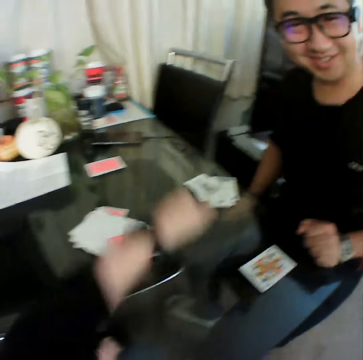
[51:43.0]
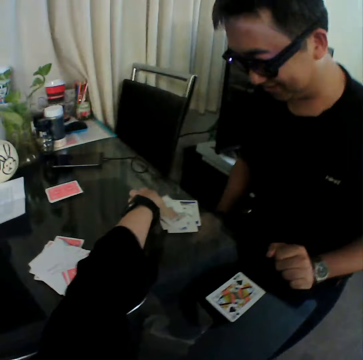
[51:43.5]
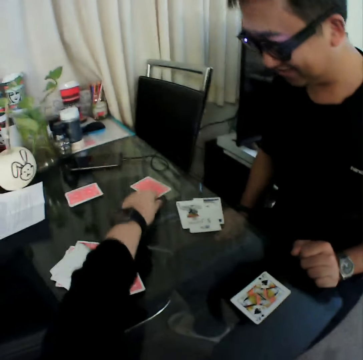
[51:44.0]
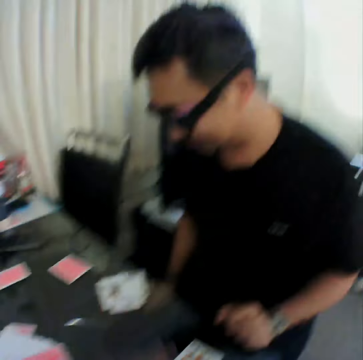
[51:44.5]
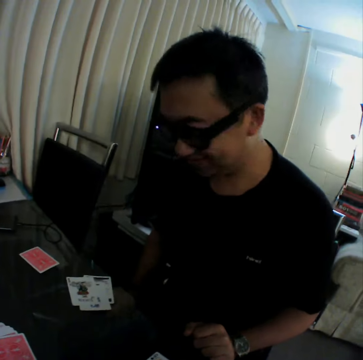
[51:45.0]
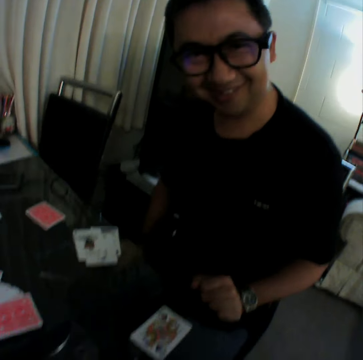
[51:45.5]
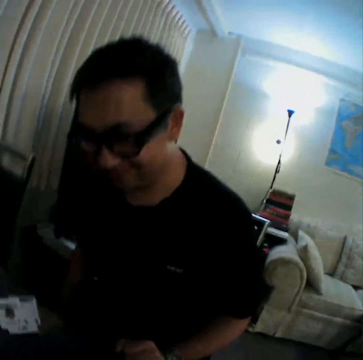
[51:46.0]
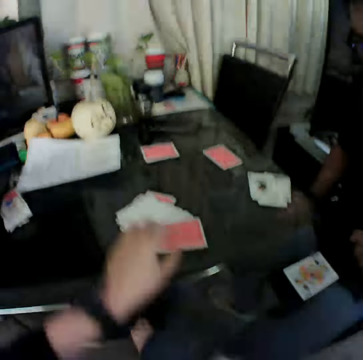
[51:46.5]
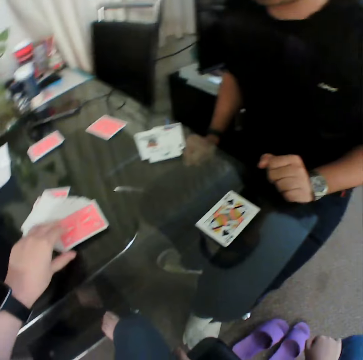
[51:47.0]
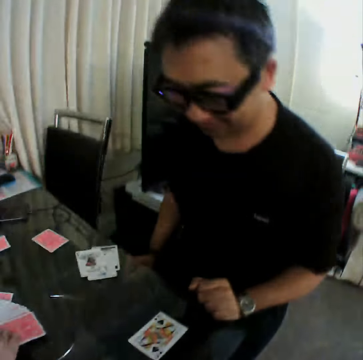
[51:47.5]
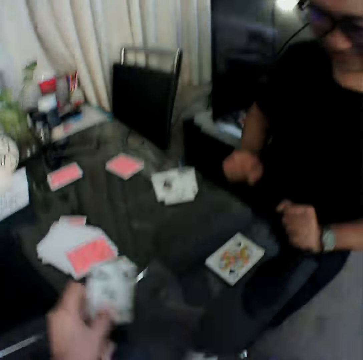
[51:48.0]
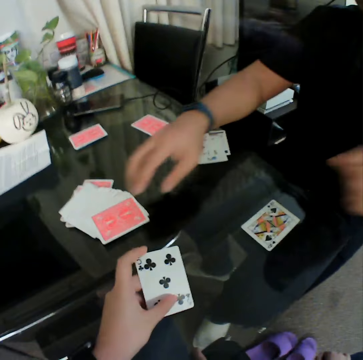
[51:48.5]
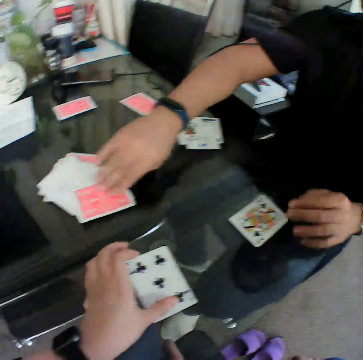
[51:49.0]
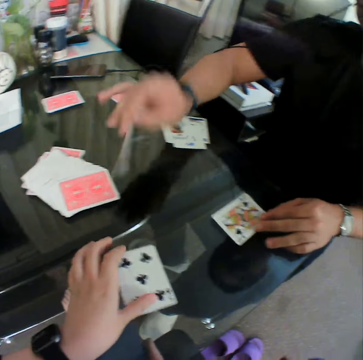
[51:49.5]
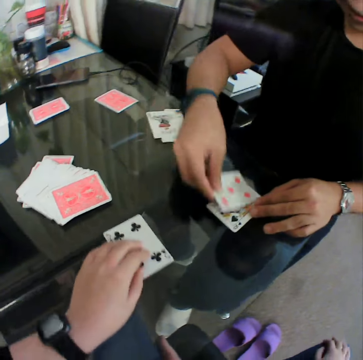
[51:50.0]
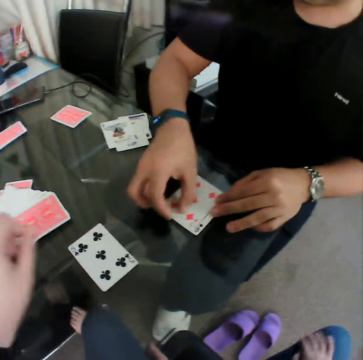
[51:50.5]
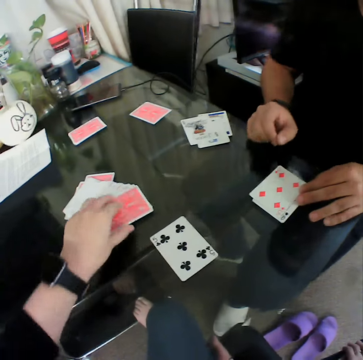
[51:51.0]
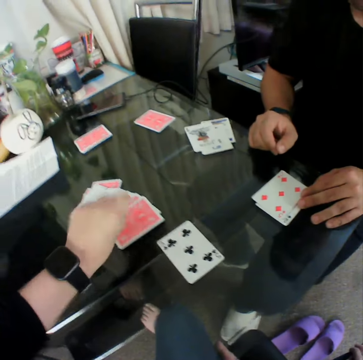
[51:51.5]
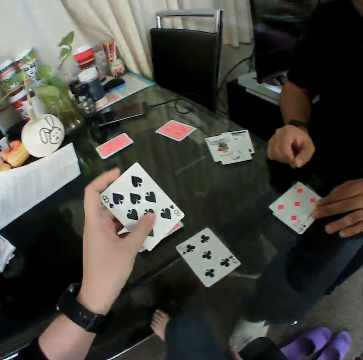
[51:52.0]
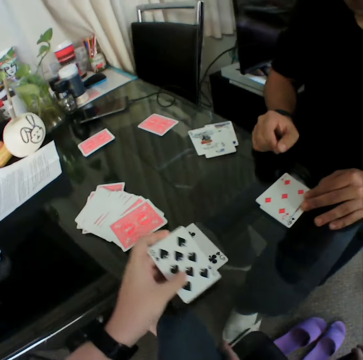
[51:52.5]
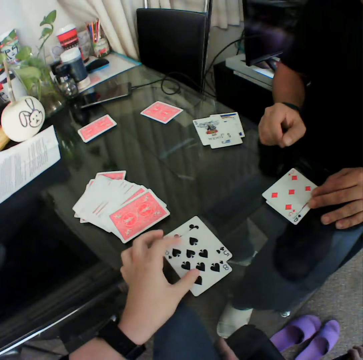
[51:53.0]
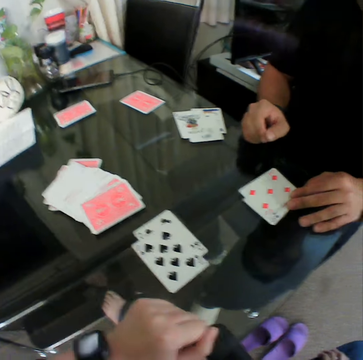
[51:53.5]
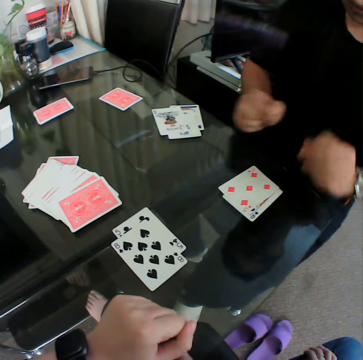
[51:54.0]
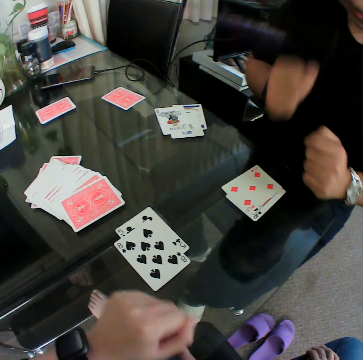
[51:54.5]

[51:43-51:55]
The camera wearer picks a card from the table with his left hand. He places the card in his left hand on the table. He picks a card from a deck of cards from the table with his left hand. He checks the card. He places the card in his left hand on the table. A man picks a card from the deck of cards from the table with his right hand. The man places the card in his right hand on the table. The camera wearer picks a card from the deck of cards from the table with his left hand. He checks the card. He places the card in his left hand on the table.

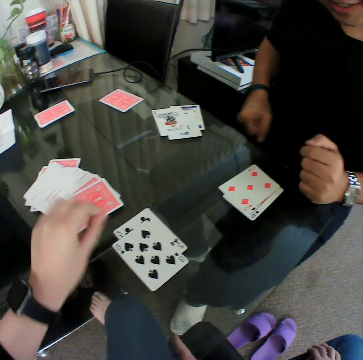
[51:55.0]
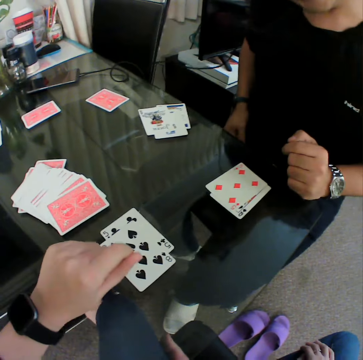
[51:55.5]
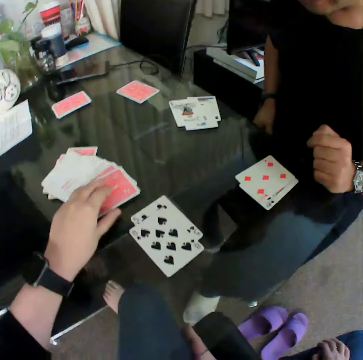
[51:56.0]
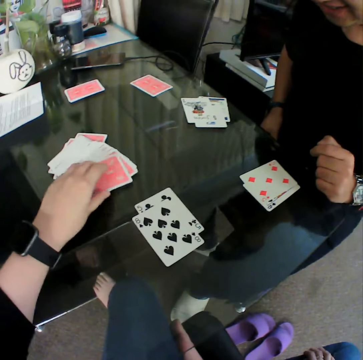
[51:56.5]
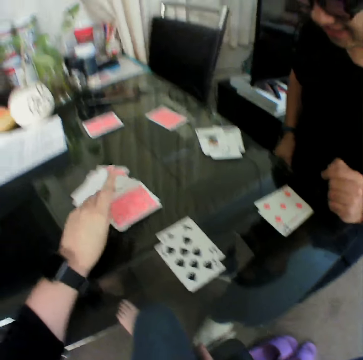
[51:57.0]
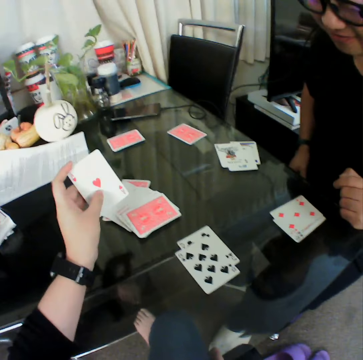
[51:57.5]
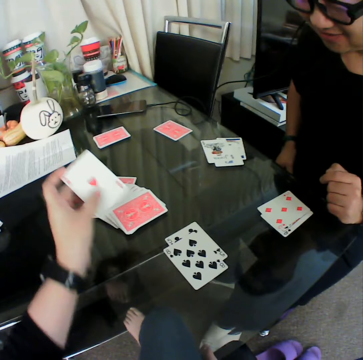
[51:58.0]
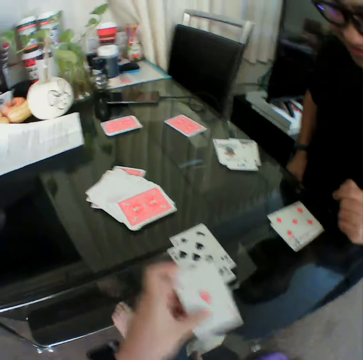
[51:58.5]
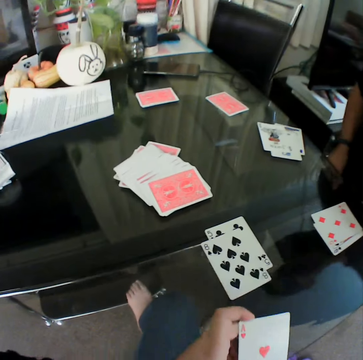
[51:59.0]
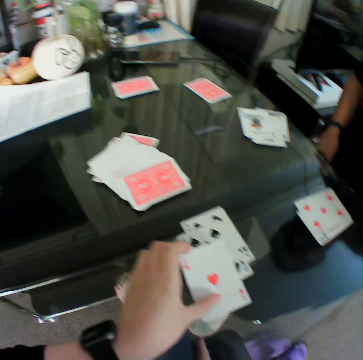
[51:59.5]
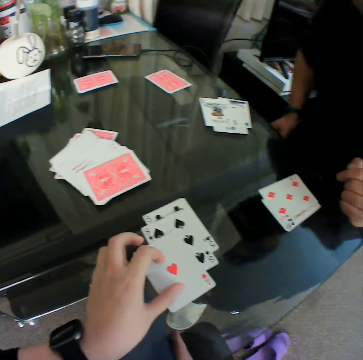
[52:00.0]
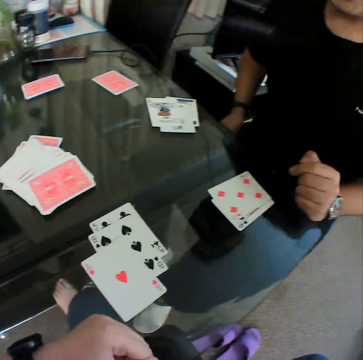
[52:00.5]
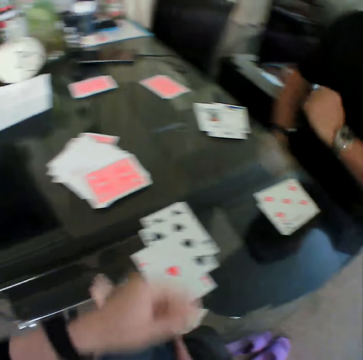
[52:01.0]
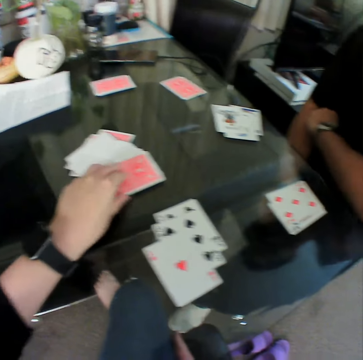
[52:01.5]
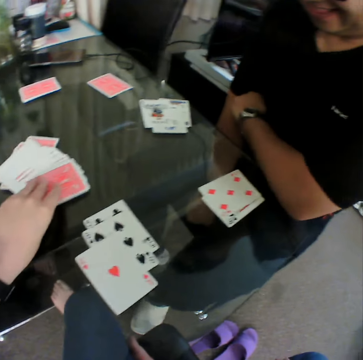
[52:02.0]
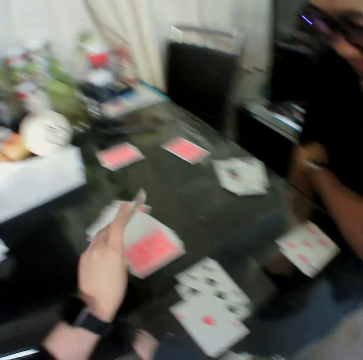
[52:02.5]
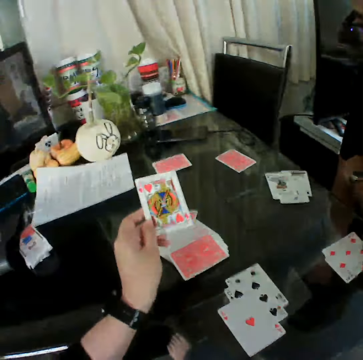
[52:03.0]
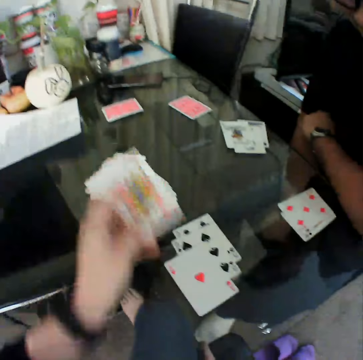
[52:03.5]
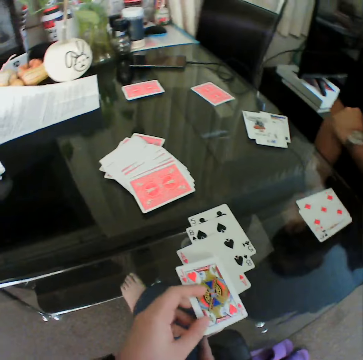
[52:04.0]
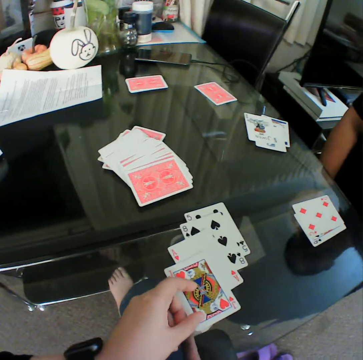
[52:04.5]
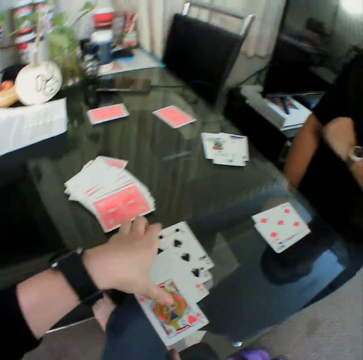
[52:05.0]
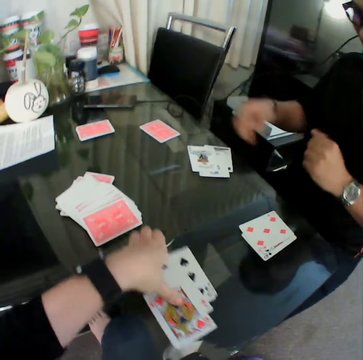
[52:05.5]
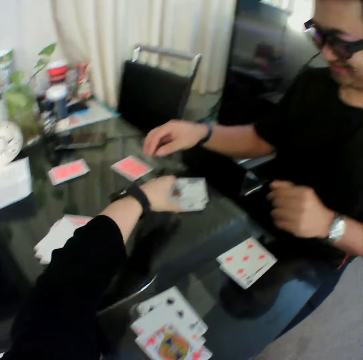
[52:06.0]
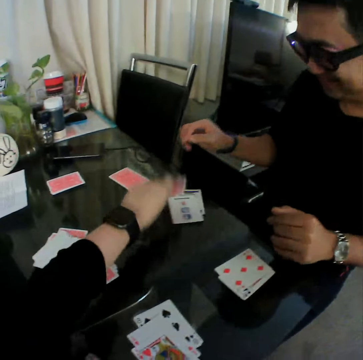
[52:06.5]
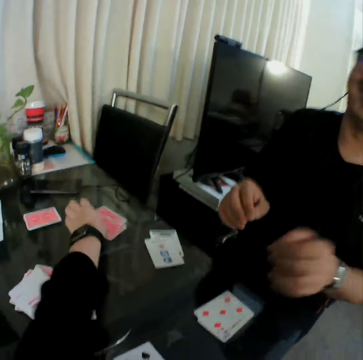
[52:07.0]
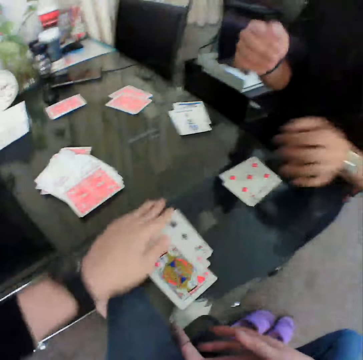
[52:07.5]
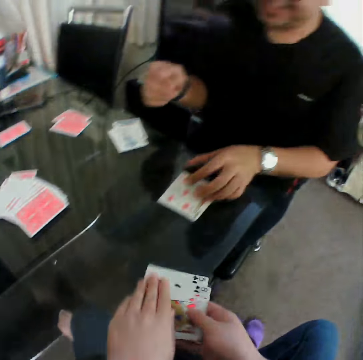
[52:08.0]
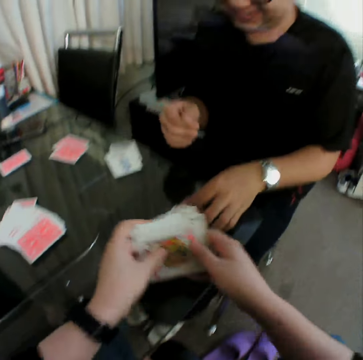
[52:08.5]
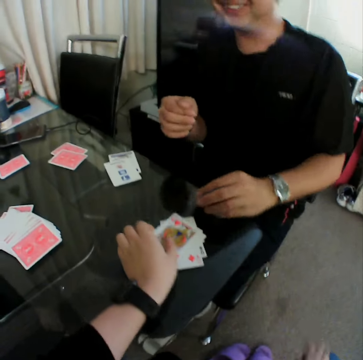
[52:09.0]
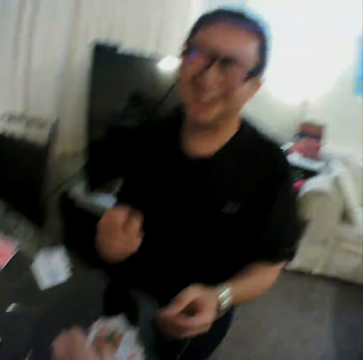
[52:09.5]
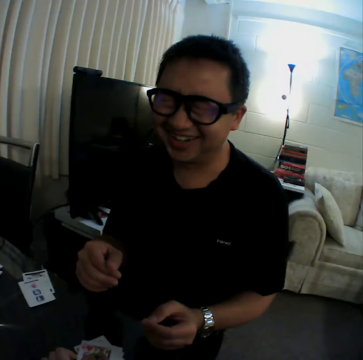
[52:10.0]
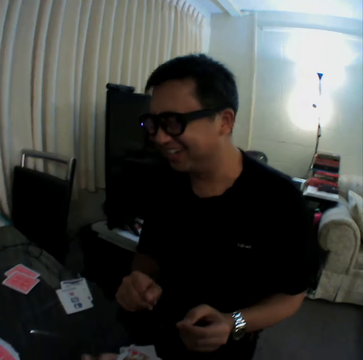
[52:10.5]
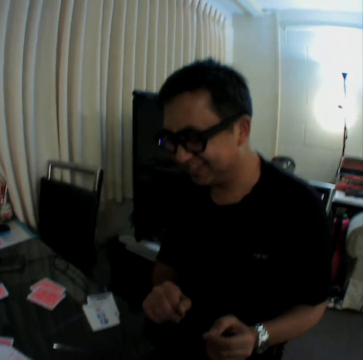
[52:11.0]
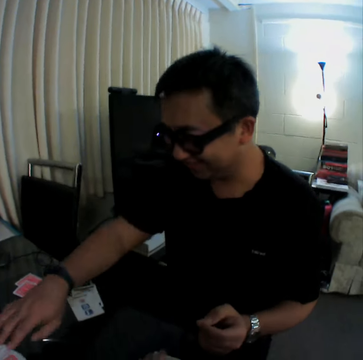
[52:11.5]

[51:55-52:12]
The camera wearer picks a card from a deck of cards from the table with his left hand. He checks the card. He holds the card. He places the card in his left hand on the table. A man pulls his hand off the table. The camera wearer picks a card from the deck of cards from the table with his left hand. He checks the card. He places the card in his left hand on the table. He adjusts the cards on the table with his left hand. He pushes the cards aside. He picks a card from the table with his left hand. He places the card in his left hand on the table. He gathers the cards on the table with his hands. The man moves the cards on the table with his left hand. The camera wearer places the card in his left hand on the table. The man laughs.

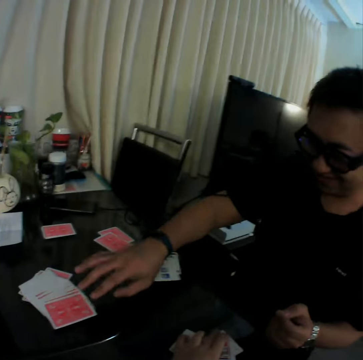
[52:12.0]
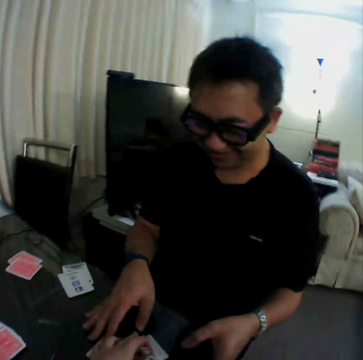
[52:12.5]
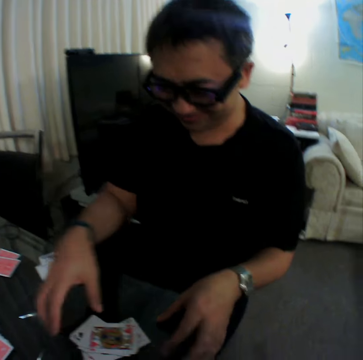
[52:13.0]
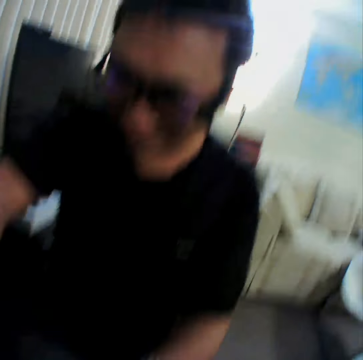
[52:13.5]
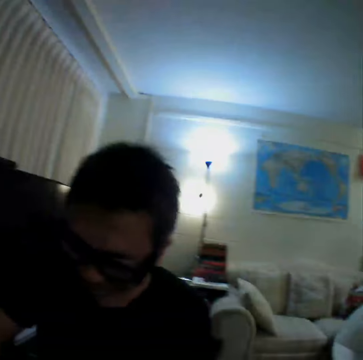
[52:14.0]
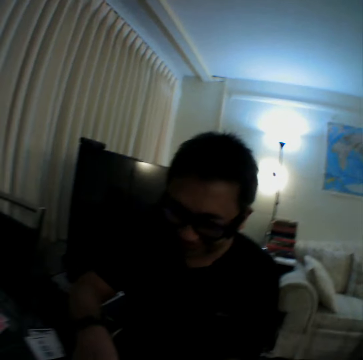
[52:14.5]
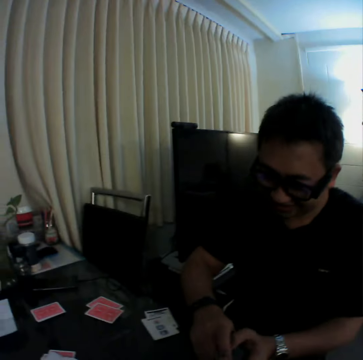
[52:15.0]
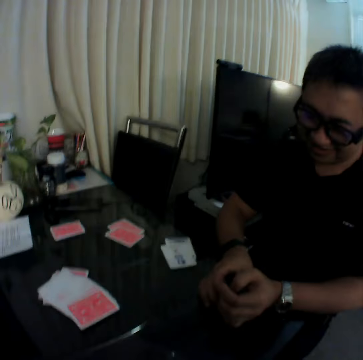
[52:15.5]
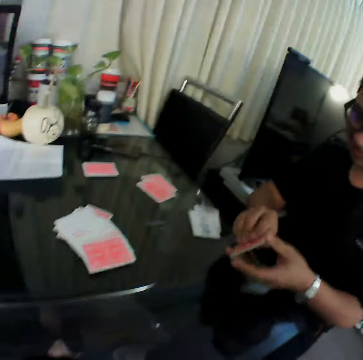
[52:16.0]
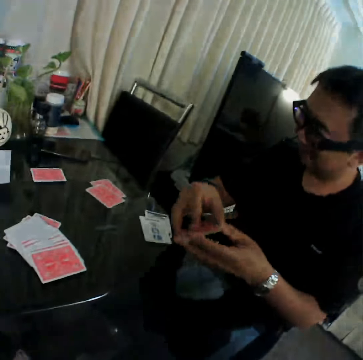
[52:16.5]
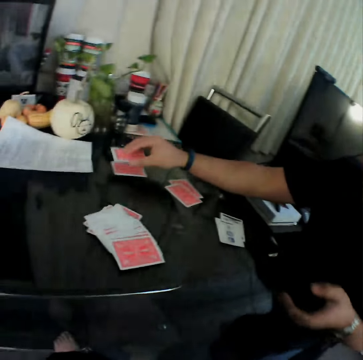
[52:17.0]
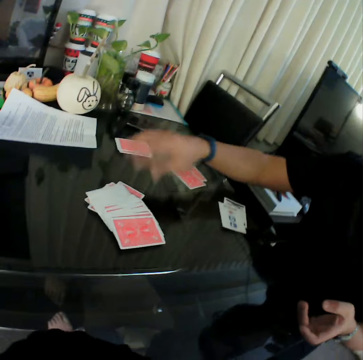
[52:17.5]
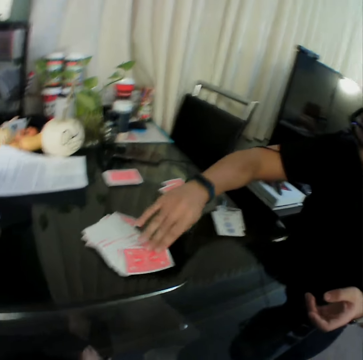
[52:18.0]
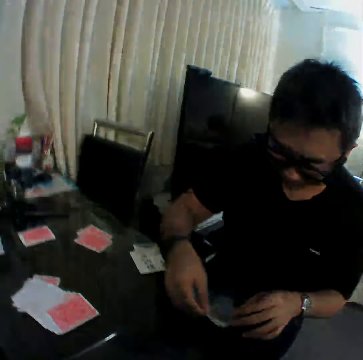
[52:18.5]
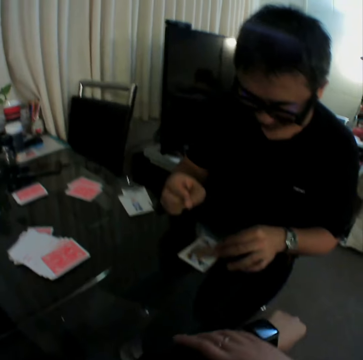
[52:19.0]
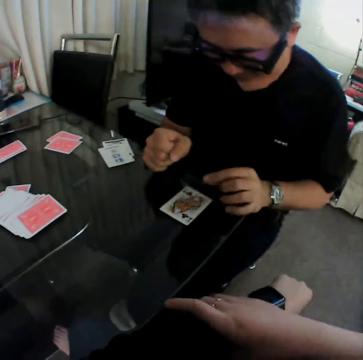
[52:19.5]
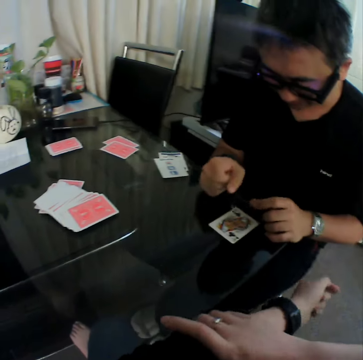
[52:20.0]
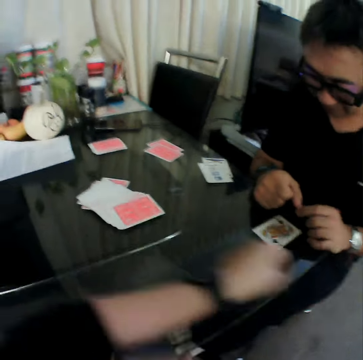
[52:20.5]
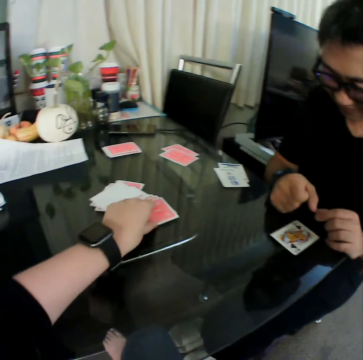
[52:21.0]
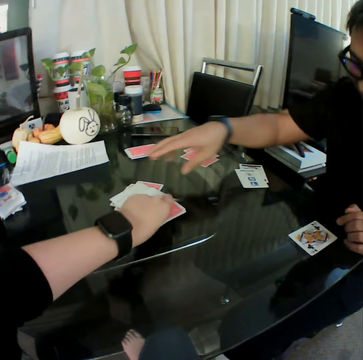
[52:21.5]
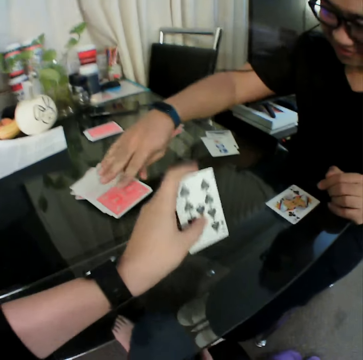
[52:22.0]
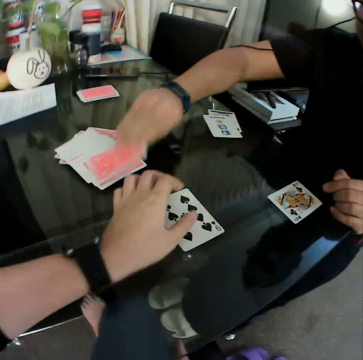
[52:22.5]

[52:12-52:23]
A man holds a card. The camera wearer touches the deck of cards on the table with his right hand. The man pulls his hand off the card, holds the table, and collects the cards. The man holds the cards with both hands. The man places the card in his right hand on the table. The man picks a card from the deck of cards from the table with his right hand. The man places the card in his right hand on the table. The camera wearer picks a card from the deck of cards from the table with his left hand. He places the card in his left hand on the table. The man picks a card from the deck of cards from the table with his right hand.
